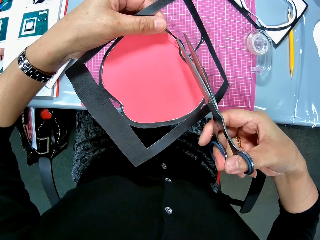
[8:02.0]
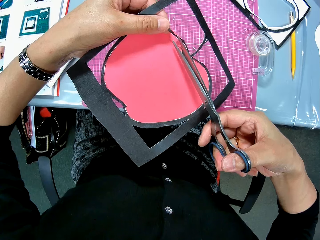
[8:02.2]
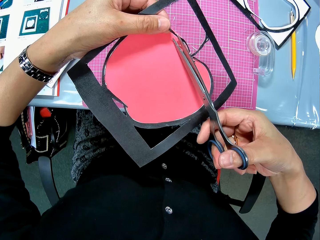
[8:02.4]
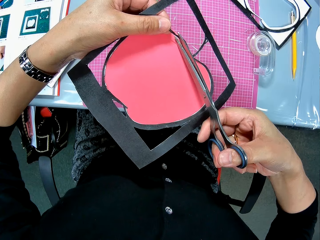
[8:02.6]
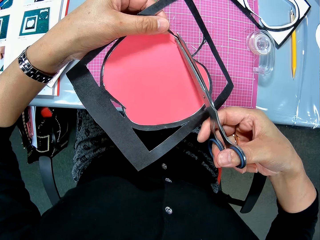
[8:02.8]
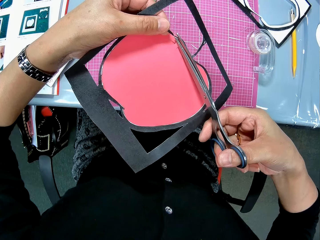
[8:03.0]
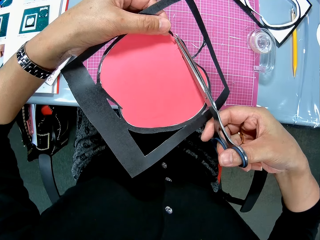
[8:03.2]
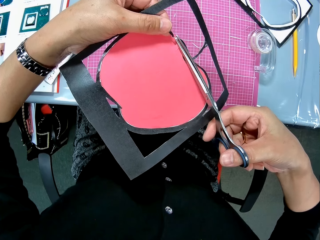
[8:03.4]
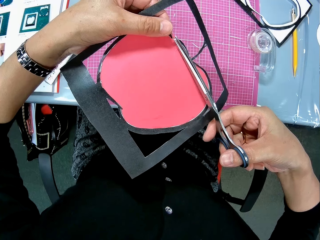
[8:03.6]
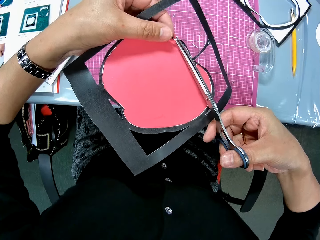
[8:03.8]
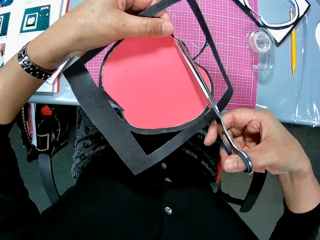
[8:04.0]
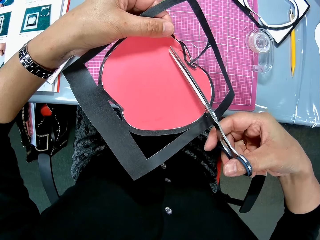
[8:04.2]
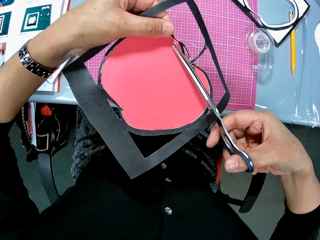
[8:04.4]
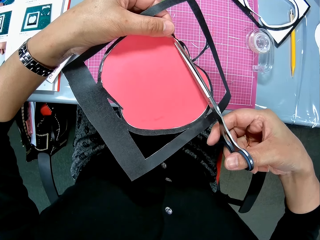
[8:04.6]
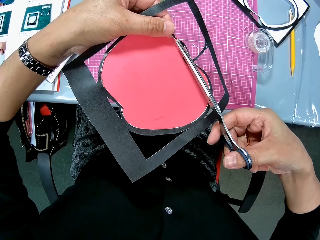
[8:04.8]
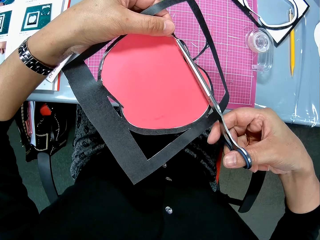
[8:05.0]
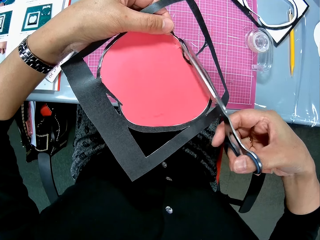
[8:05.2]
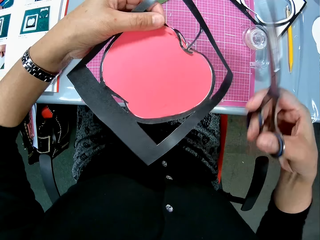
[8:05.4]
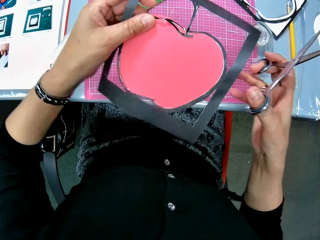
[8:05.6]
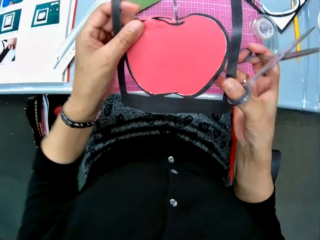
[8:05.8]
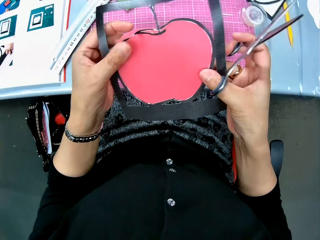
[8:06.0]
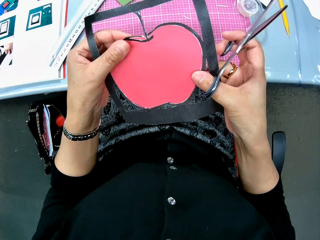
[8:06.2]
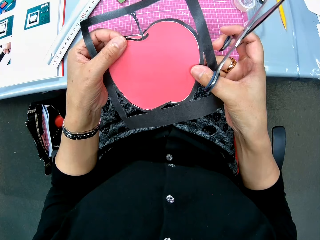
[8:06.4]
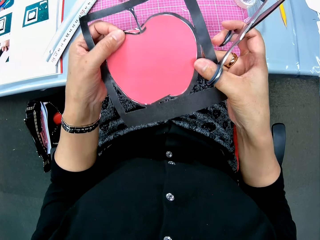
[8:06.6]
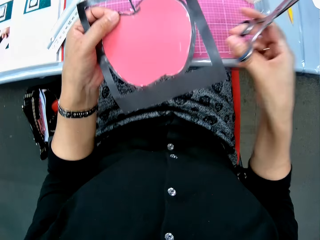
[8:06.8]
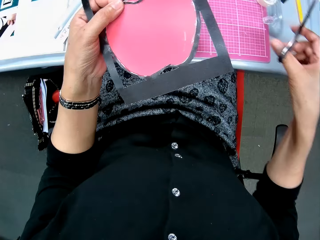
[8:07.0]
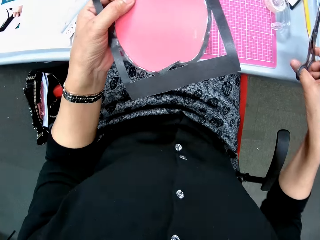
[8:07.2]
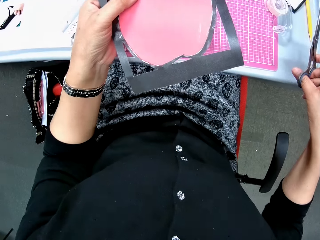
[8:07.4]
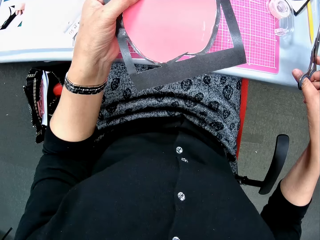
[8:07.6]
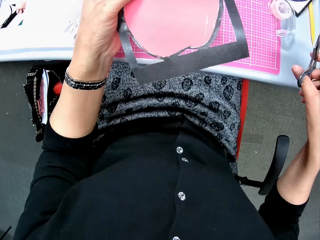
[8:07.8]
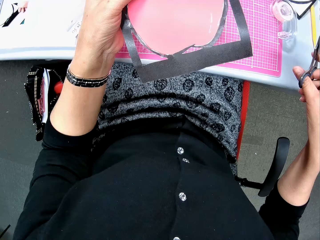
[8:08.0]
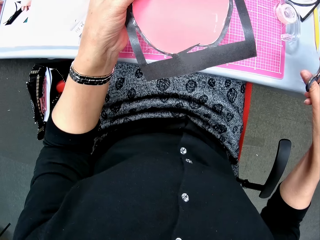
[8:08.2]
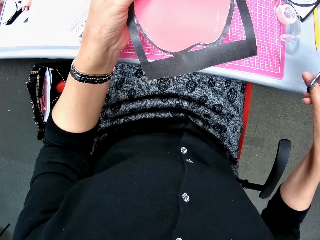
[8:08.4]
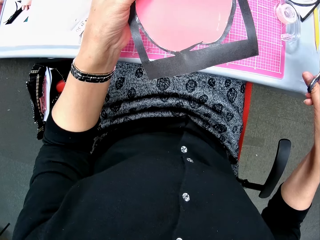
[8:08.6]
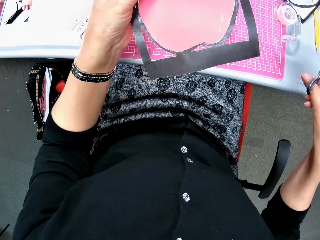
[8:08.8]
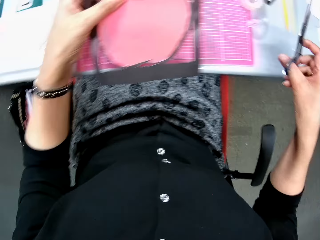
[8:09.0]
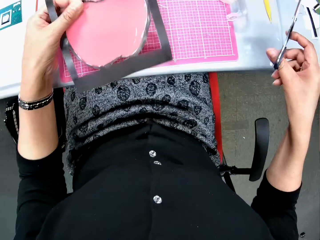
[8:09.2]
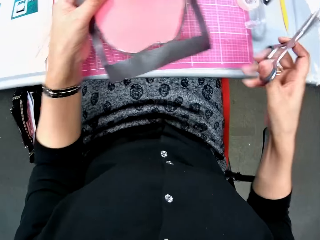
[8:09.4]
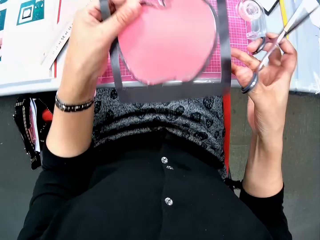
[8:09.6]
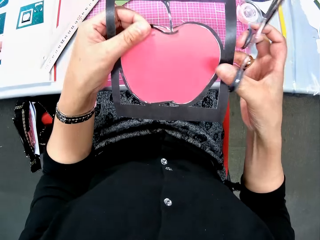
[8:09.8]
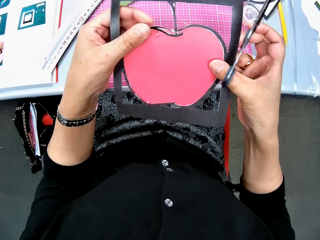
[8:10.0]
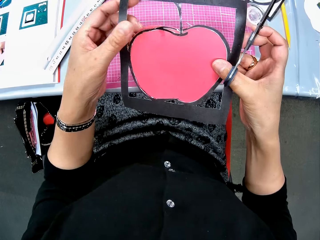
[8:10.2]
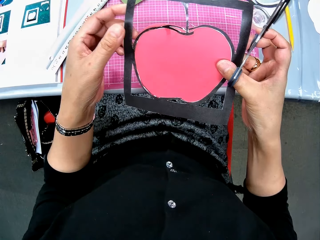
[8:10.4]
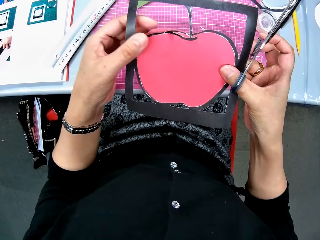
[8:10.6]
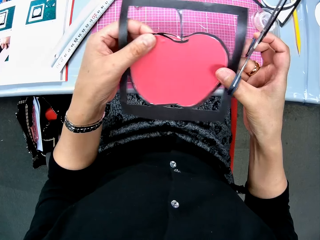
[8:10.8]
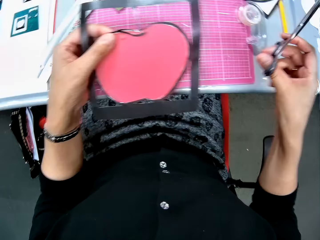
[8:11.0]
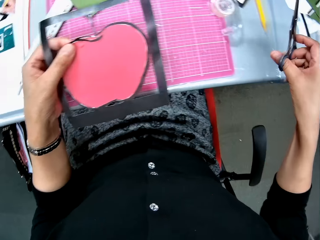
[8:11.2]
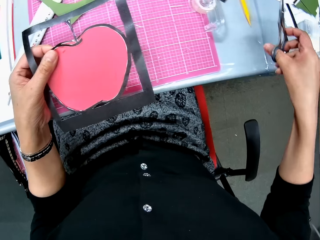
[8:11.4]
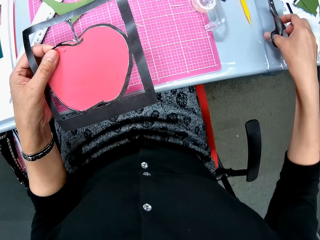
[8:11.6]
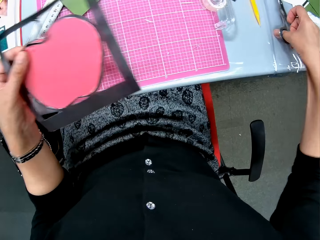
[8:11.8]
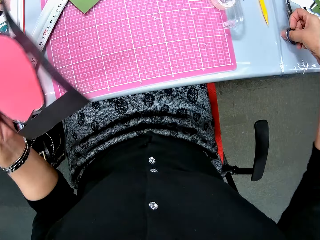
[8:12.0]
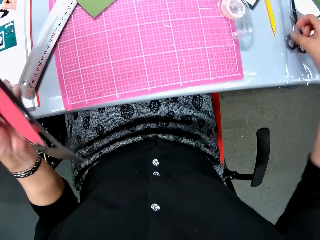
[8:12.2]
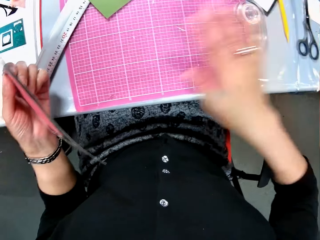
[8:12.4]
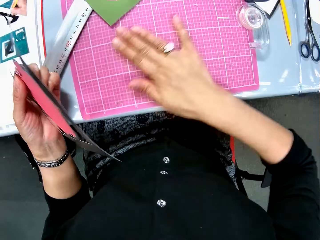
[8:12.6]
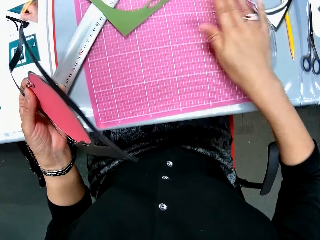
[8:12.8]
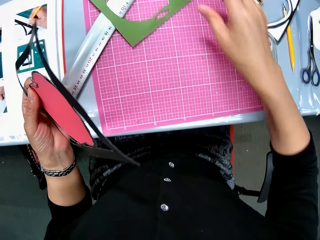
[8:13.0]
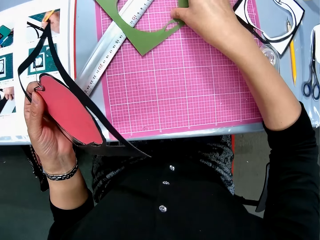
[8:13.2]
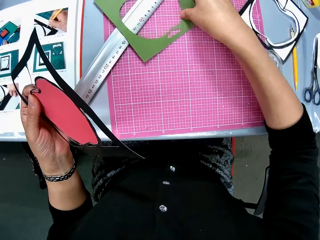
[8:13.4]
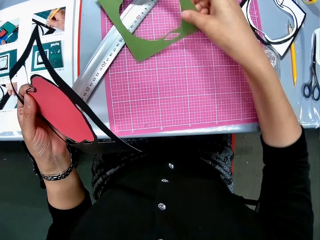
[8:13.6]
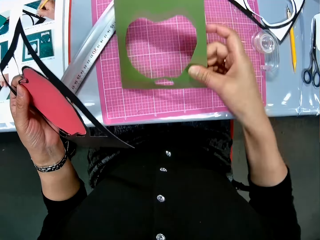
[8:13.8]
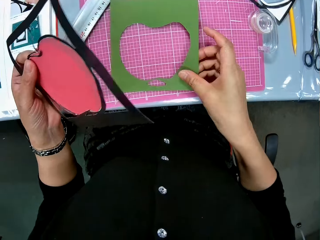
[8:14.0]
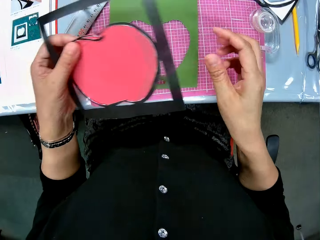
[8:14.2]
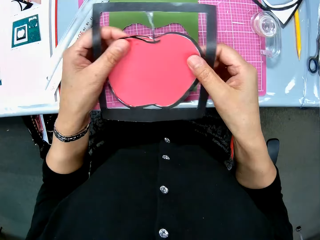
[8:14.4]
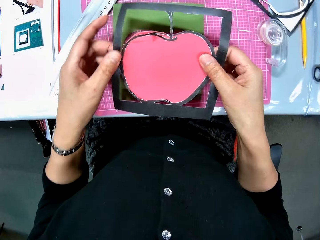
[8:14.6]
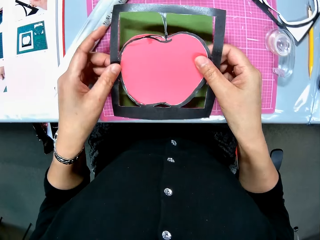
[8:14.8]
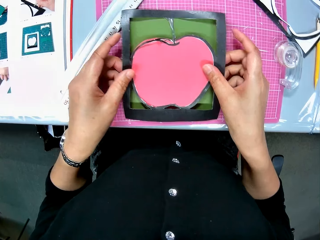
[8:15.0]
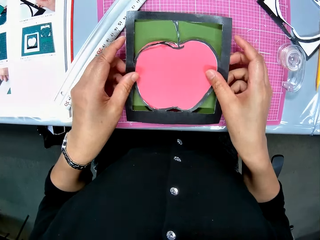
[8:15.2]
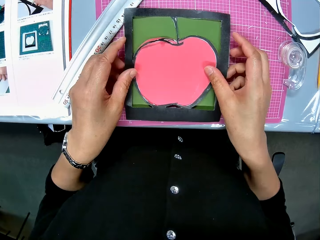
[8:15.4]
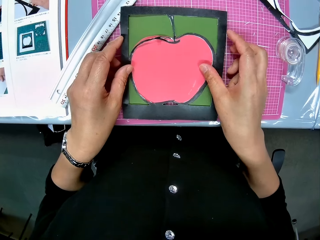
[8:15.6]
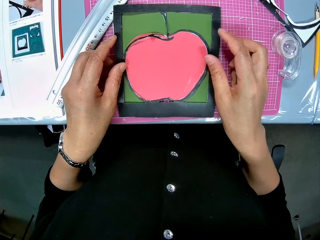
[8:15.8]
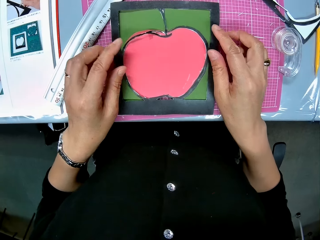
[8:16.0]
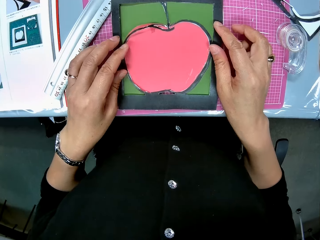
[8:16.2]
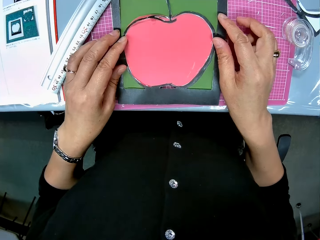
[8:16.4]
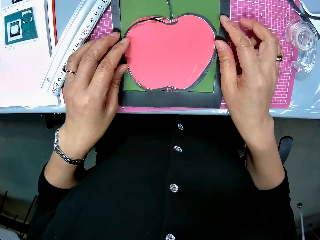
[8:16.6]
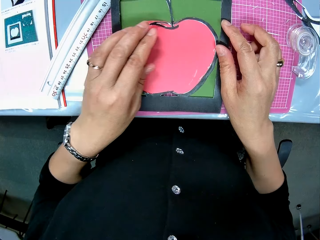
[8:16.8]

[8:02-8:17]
The camera wearer cuts the crafting paper. She rotates the crafting paper. She checks the crafting paper. She drops the scissors on the table. She wipes the surface of the pink sheet with her right hand. She removes the waste paper. She moves a green art paper downward. She picks up the green crafting paper. She puts the crafting paper down. She places the art paper on the green art paper with both hands.

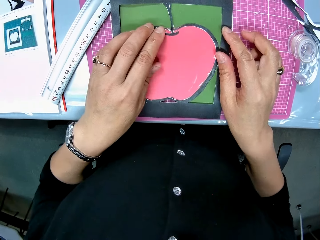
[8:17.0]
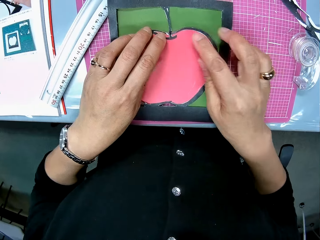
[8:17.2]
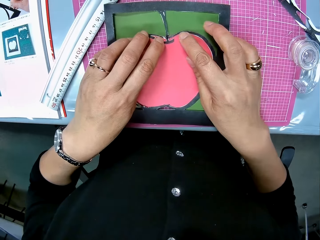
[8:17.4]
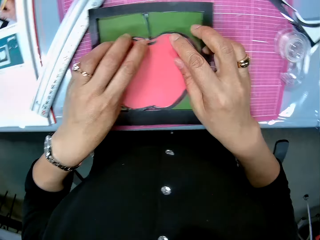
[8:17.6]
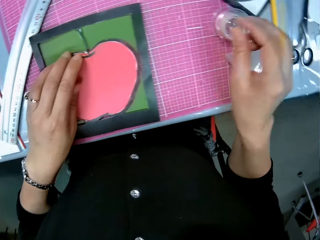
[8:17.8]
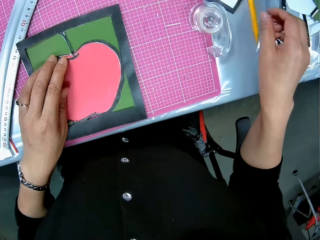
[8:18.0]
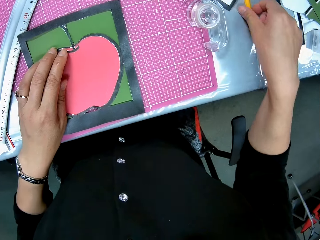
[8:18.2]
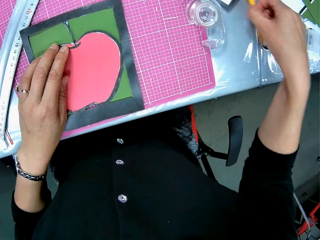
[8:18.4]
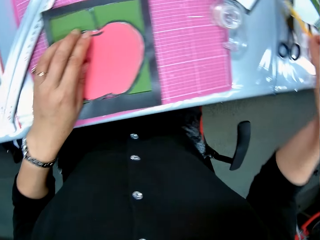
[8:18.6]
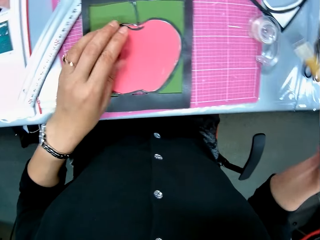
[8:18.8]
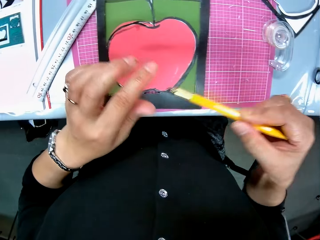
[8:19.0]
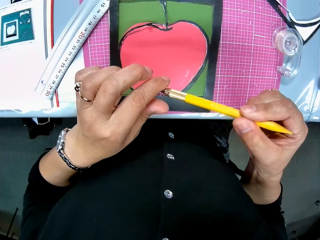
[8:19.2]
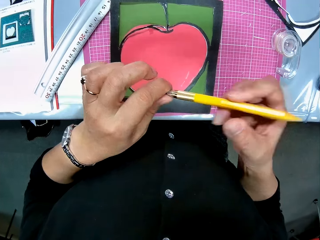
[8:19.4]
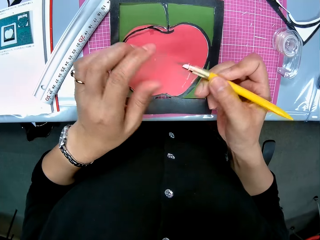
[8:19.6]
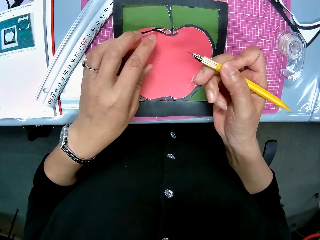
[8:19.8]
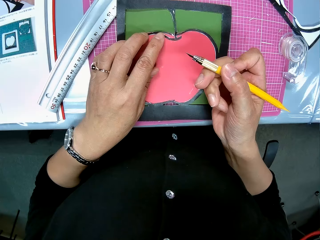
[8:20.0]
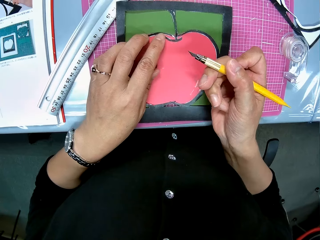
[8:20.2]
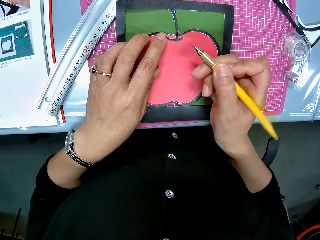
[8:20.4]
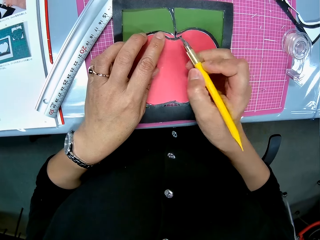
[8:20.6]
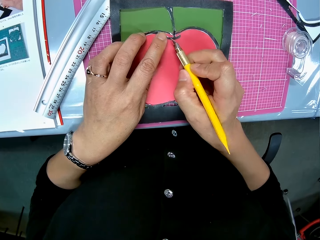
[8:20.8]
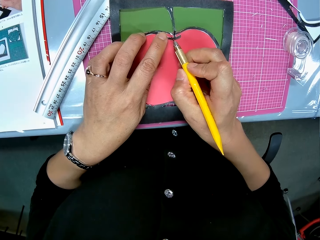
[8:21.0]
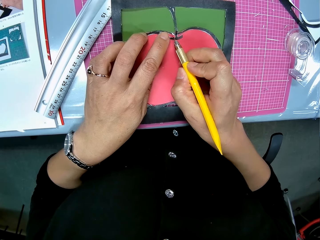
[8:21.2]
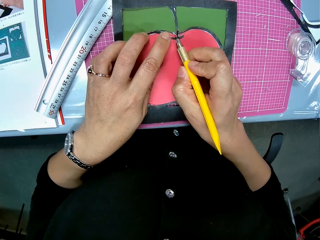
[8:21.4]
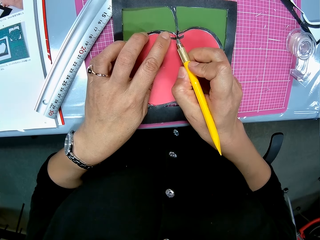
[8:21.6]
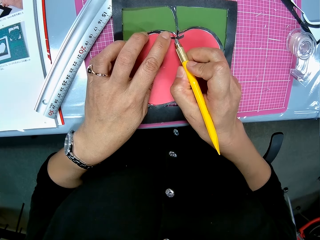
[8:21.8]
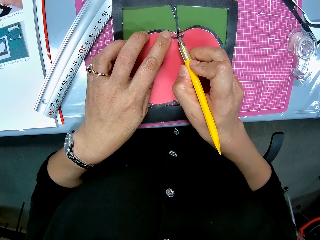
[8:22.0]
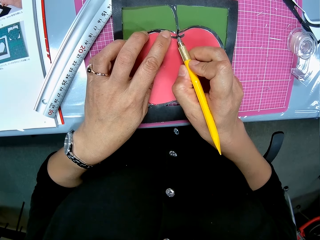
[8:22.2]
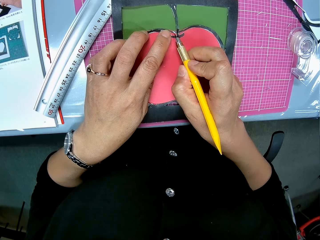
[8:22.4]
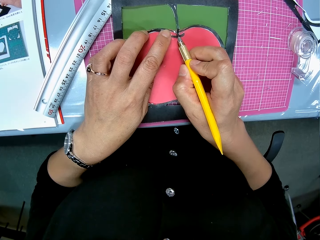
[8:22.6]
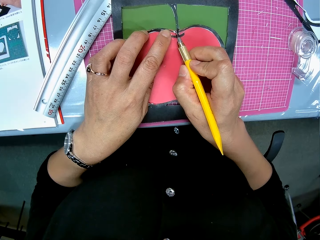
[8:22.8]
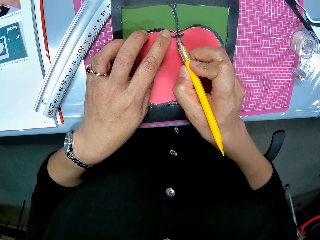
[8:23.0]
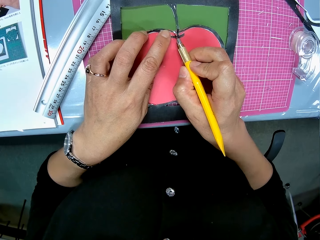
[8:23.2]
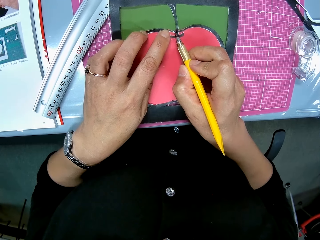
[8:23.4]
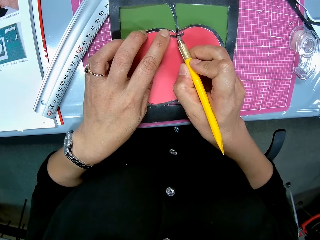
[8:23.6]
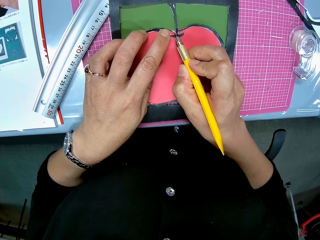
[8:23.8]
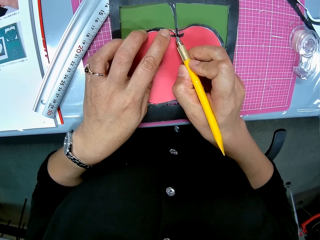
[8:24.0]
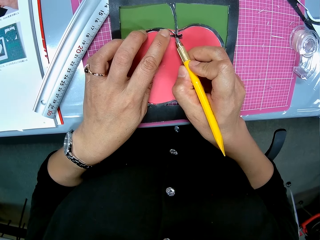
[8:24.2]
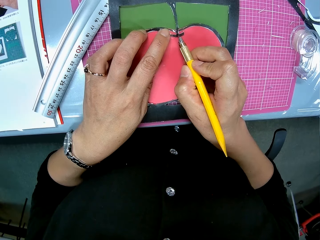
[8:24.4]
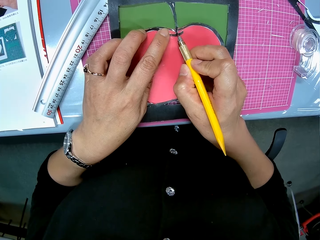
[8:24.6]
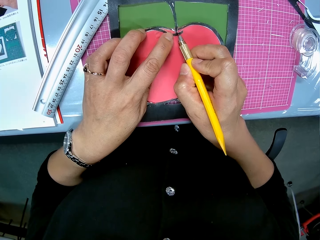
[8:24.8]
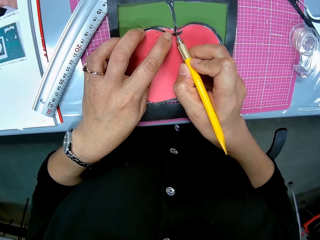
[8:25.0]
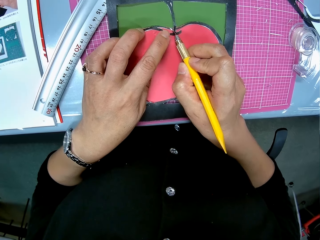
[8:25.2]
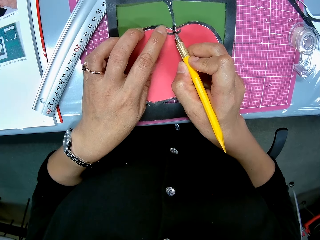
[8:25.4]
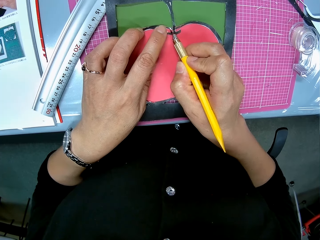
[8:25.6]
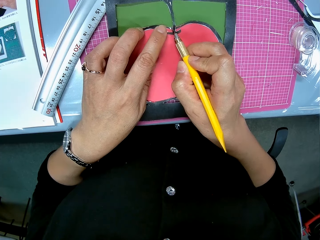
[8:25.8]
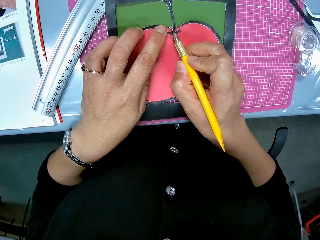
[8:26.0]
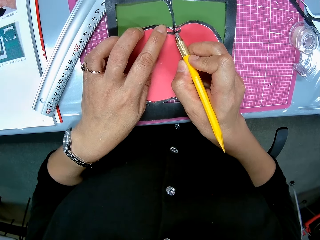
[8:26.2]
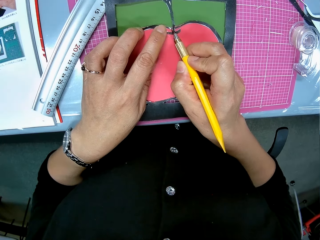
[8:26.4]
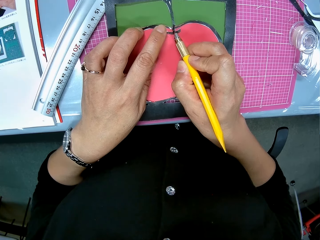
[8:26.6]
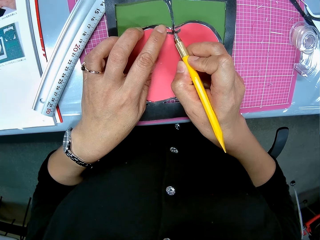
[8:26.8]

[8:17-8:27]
The camera wearer picks up an art knife from the table with her right hand. She touches the art knife's sharp surface with her left hand. She places her left hand on the art paper on the pink sheet. She cuts the art paper with the art knife. She removes the waste paper.
